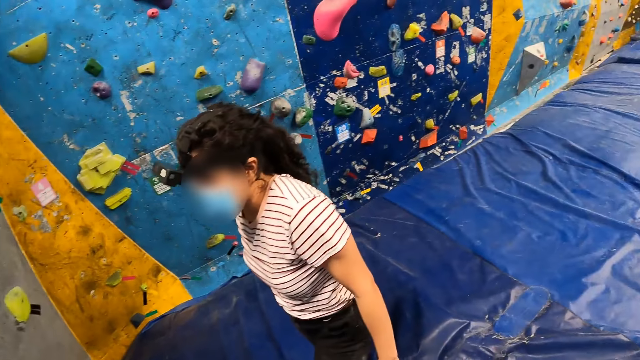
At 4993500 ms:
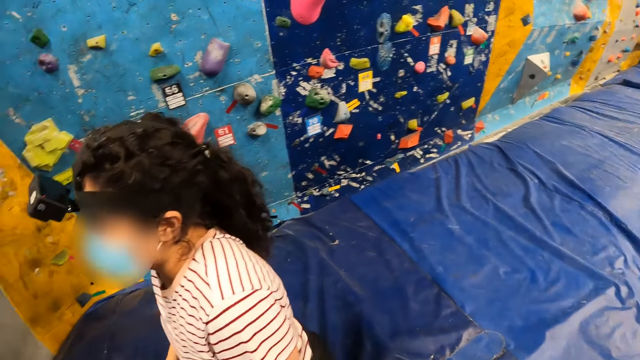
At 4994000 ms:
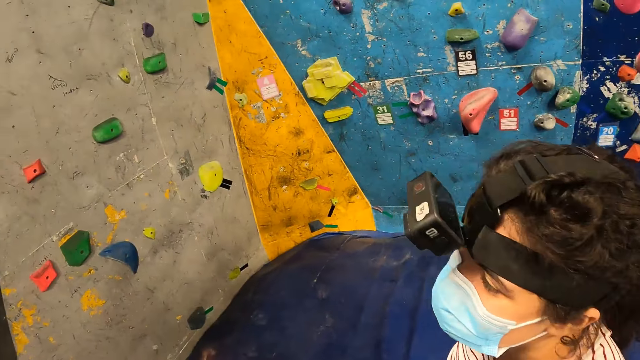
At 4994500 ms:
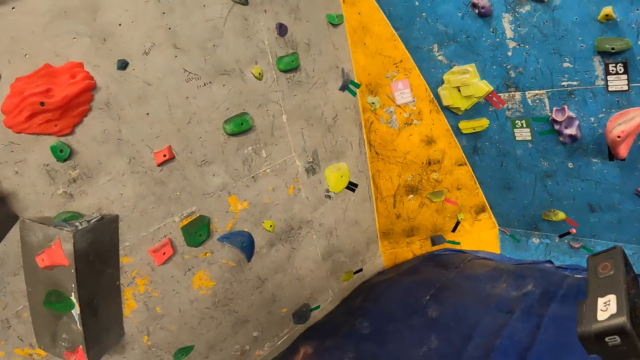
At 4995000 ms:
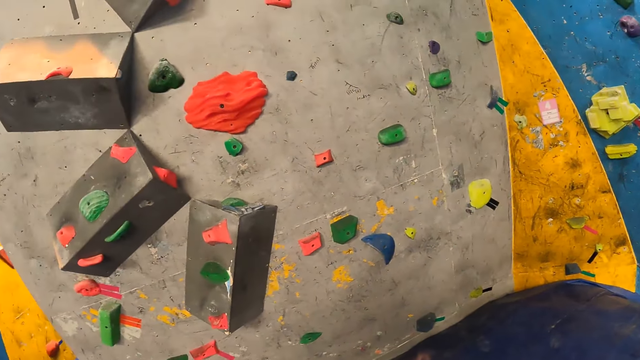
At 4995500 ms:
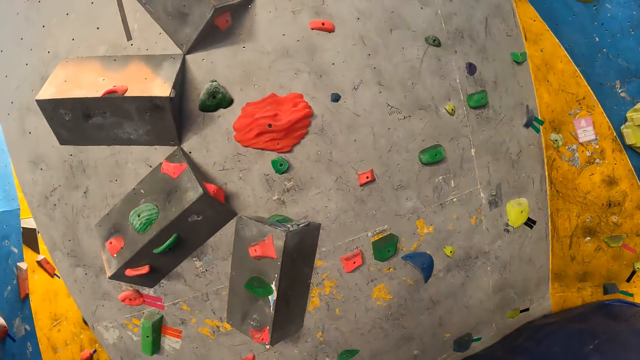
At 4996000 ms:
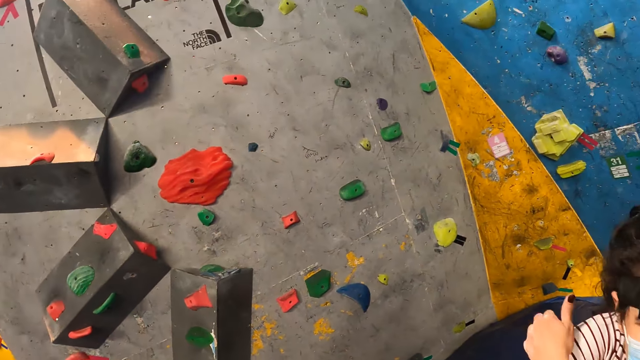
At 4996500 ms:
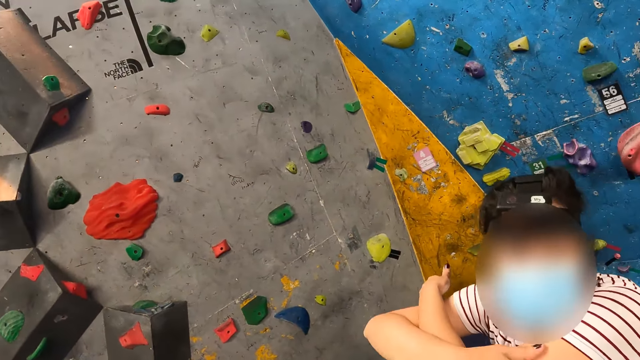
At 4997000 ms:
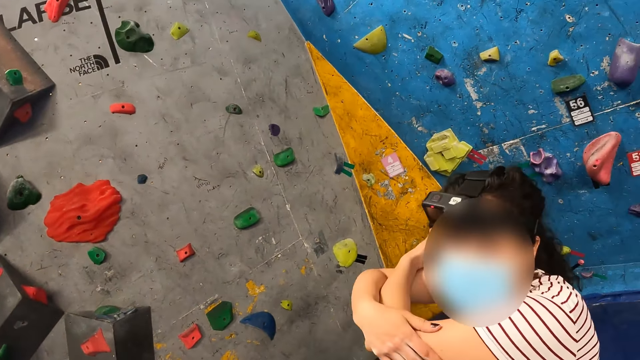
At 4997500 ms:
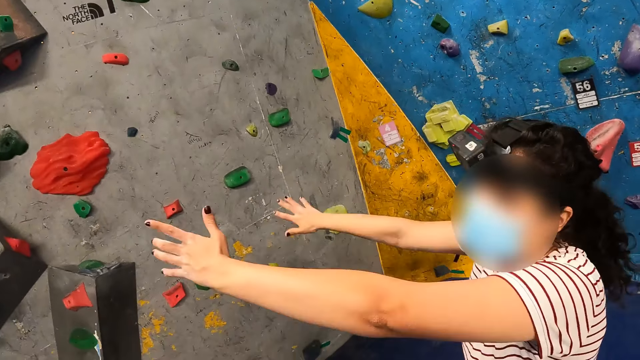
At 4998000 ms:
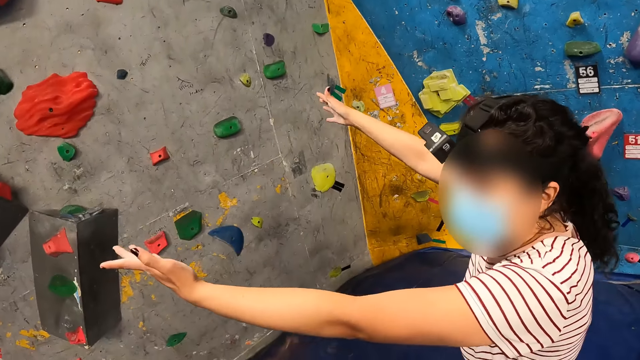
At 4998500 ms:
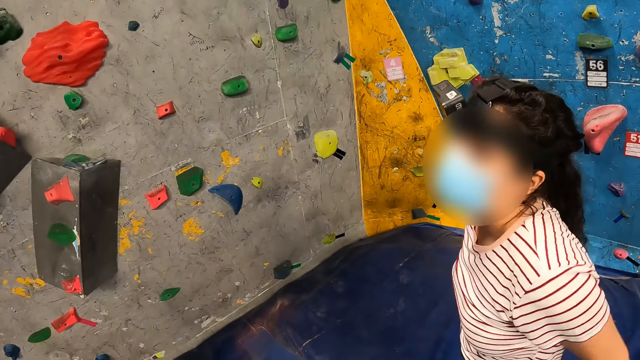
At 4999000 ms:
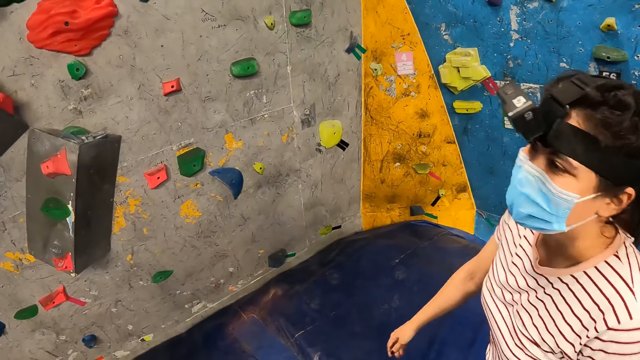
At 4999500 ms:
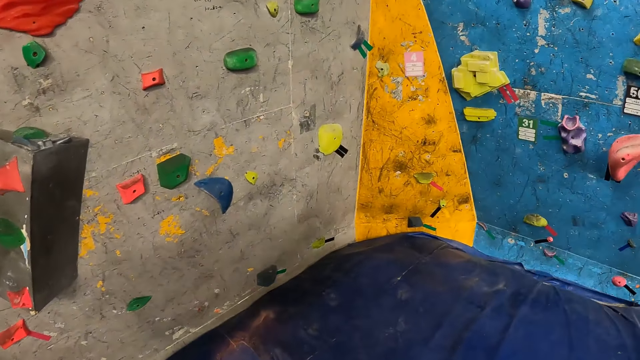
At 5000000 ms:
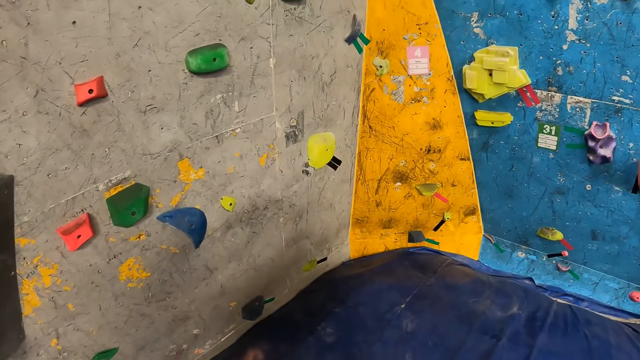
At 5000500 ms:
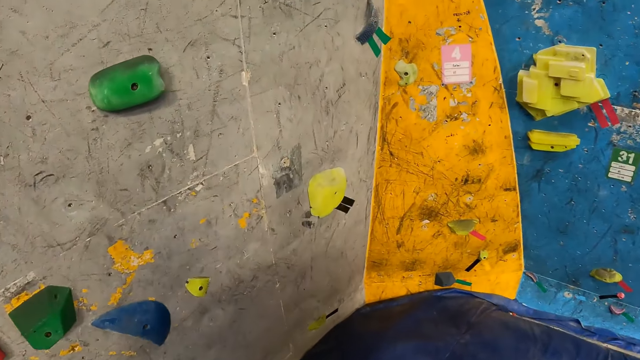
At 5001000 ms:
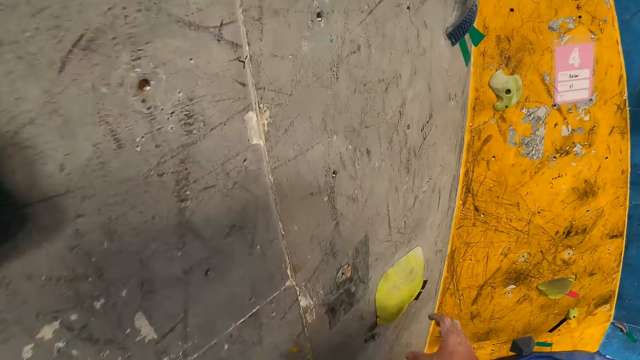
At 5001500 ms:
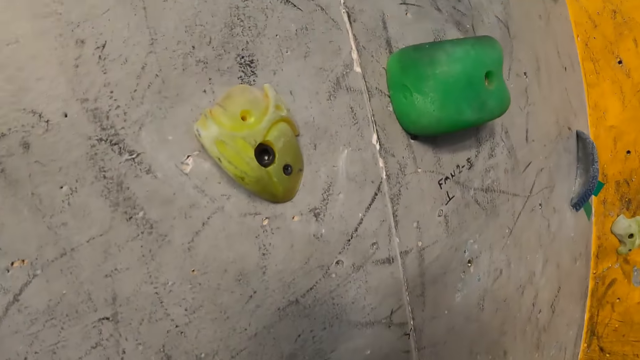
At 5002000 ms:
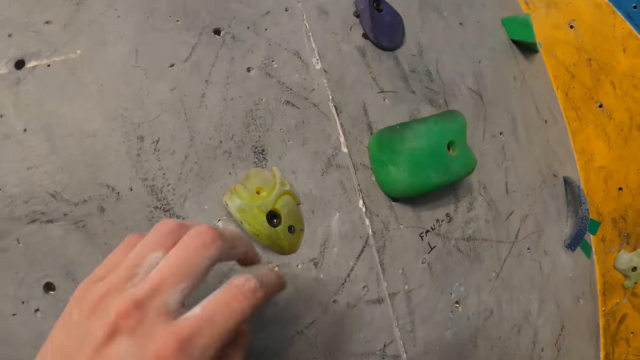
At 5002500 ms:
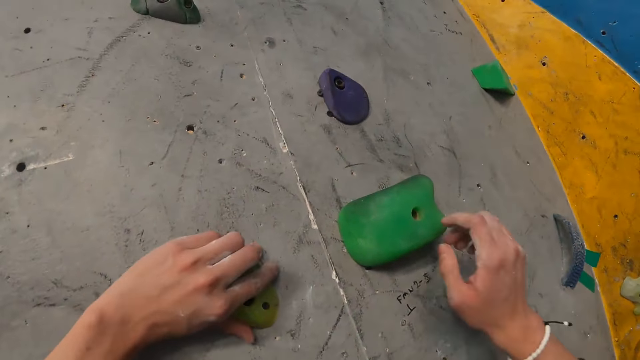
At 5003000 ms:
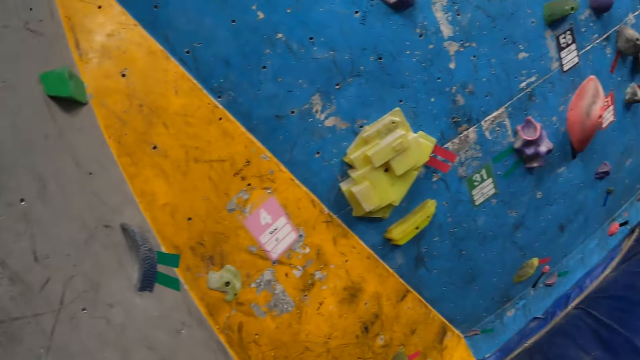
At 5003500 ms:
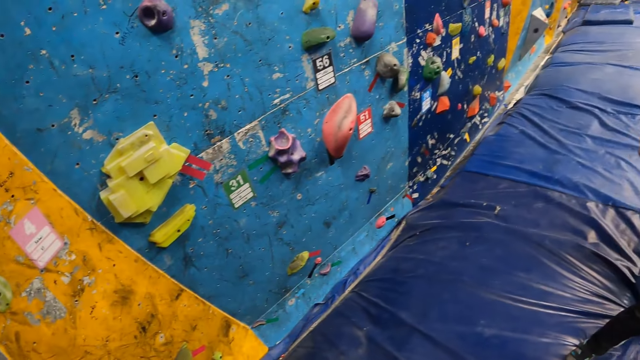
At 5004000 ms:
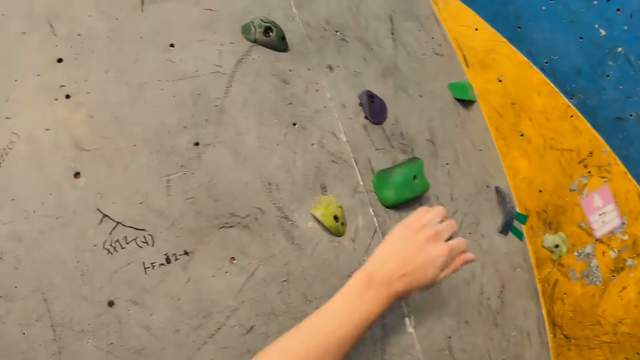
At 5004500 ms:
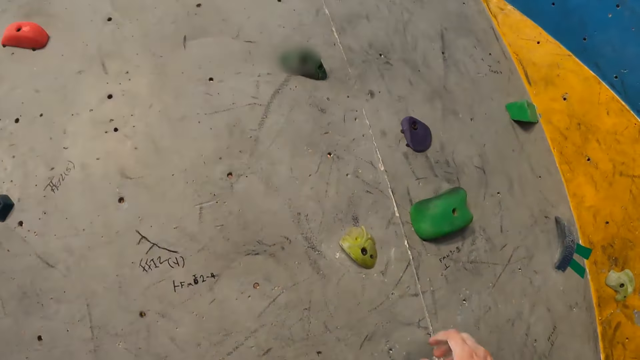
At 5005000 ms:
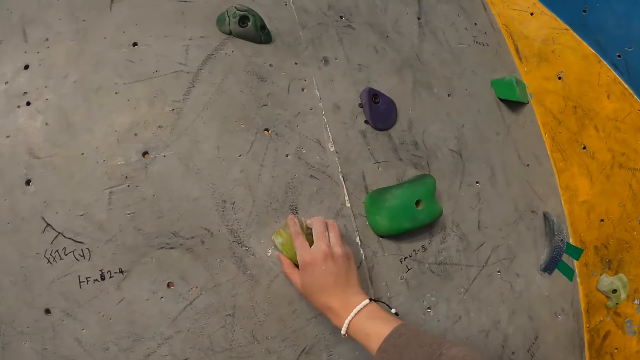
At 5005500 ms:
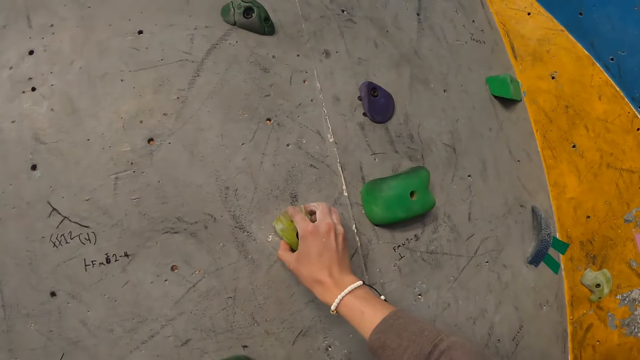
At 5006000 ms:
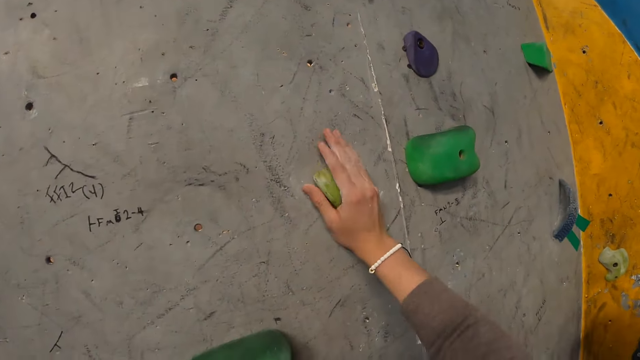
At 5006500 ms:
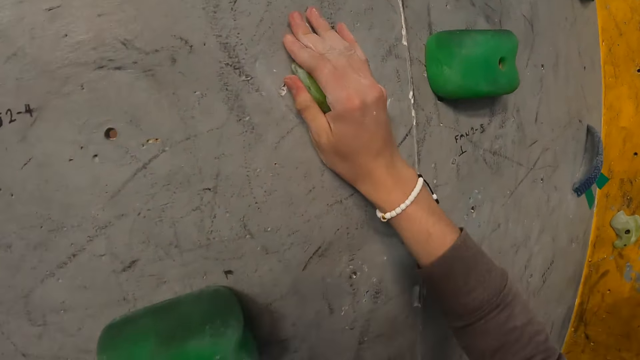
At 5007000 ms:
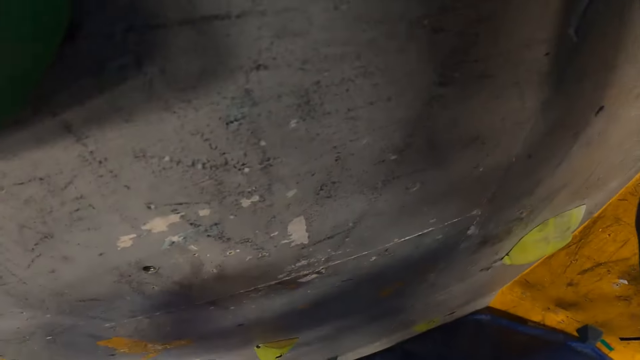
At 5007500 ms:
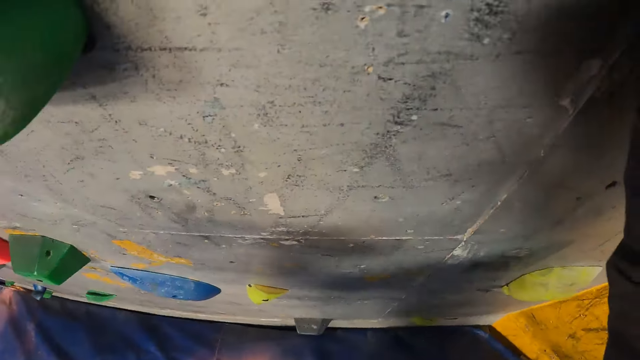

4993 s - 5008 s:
A woman interacts with the camera wearer. The woman stretches the arms. The camera wearer grips a climbing hold on the bouldering wall with her hands. She grips the climbing hold on the bouldering wall with her right hand. She touches the rocks.

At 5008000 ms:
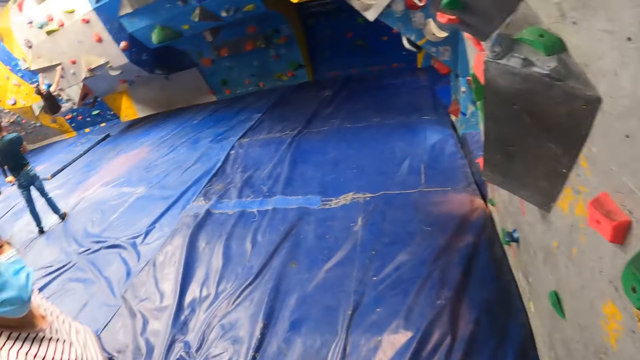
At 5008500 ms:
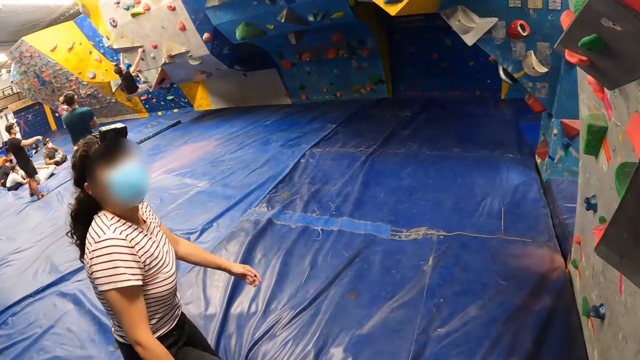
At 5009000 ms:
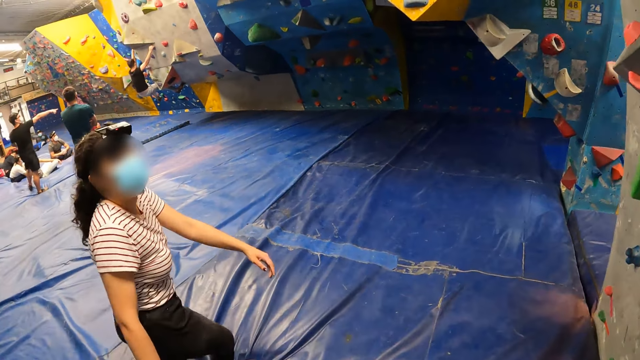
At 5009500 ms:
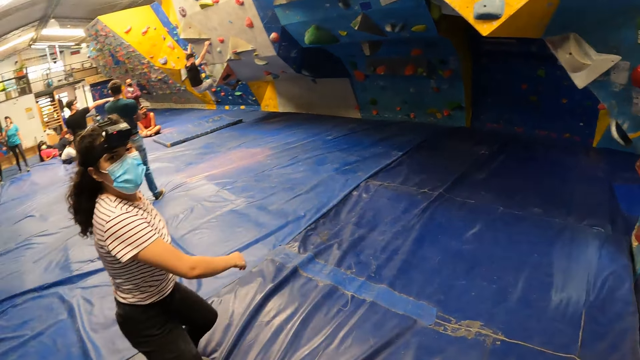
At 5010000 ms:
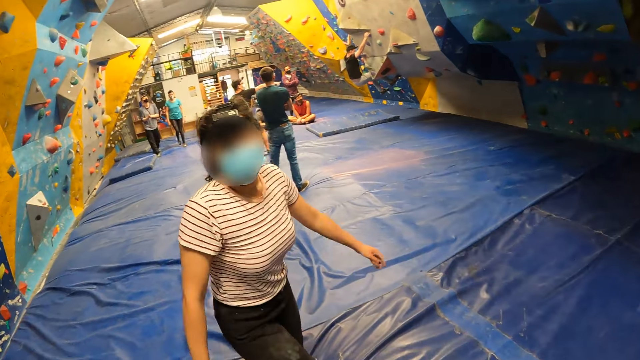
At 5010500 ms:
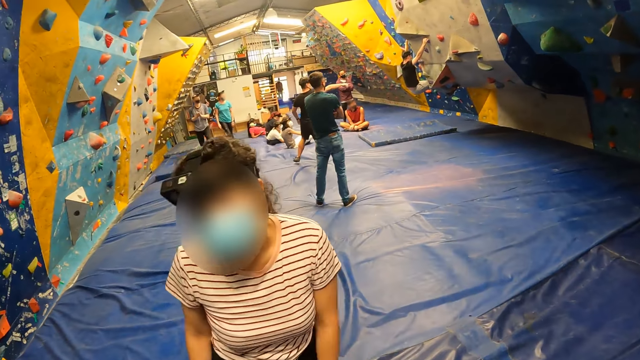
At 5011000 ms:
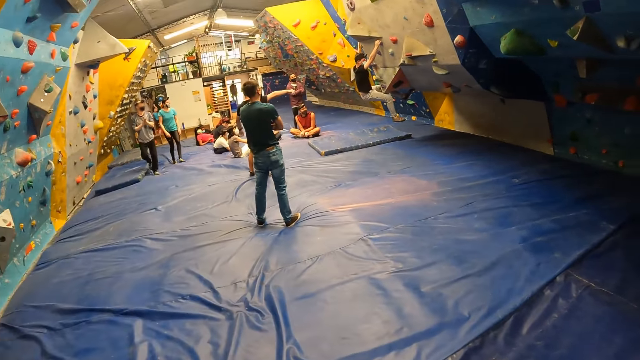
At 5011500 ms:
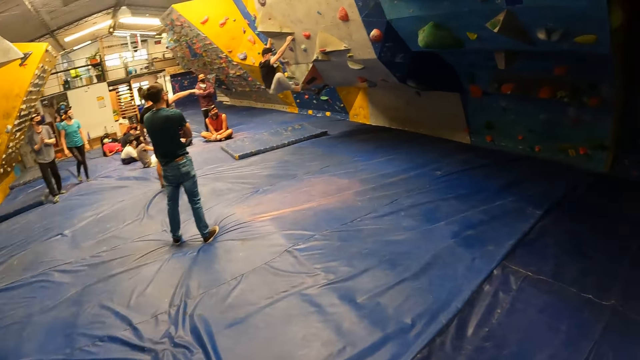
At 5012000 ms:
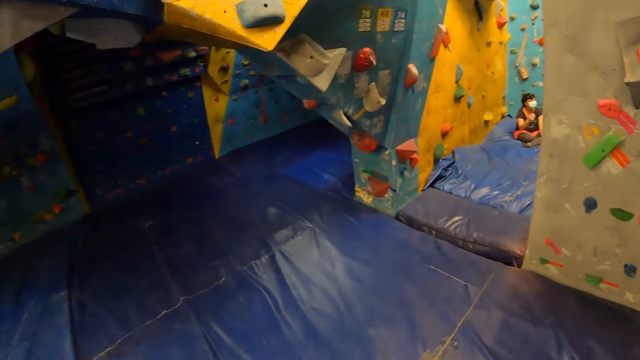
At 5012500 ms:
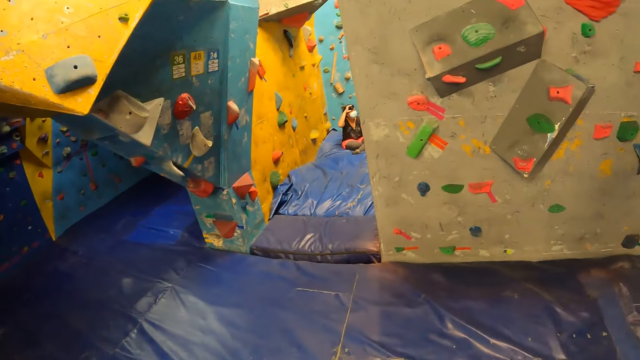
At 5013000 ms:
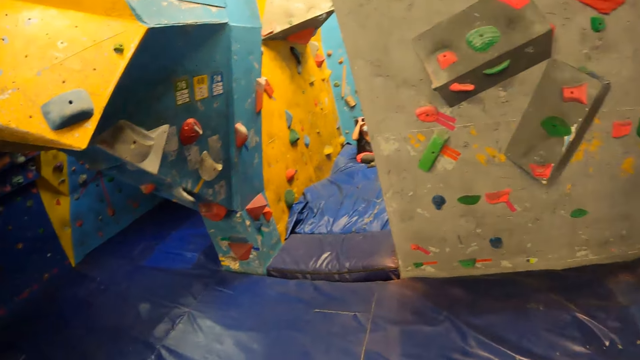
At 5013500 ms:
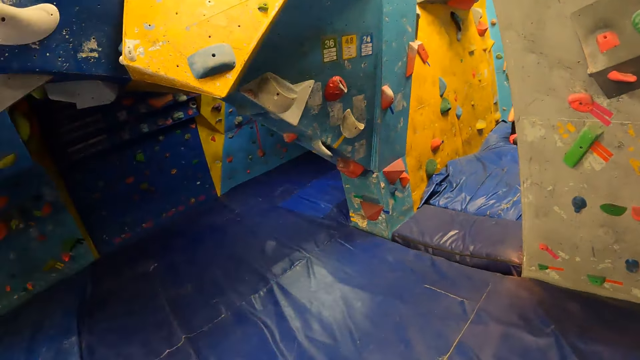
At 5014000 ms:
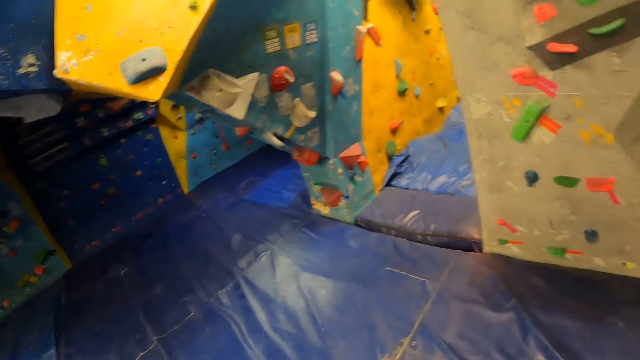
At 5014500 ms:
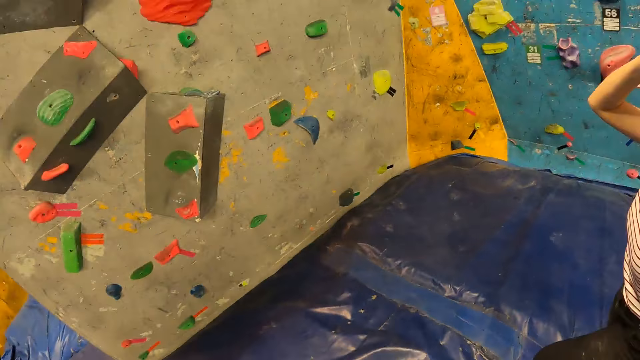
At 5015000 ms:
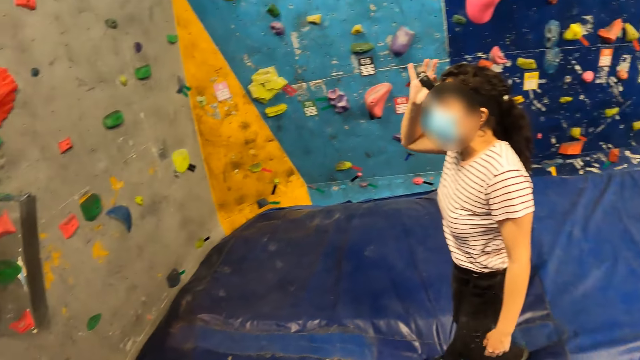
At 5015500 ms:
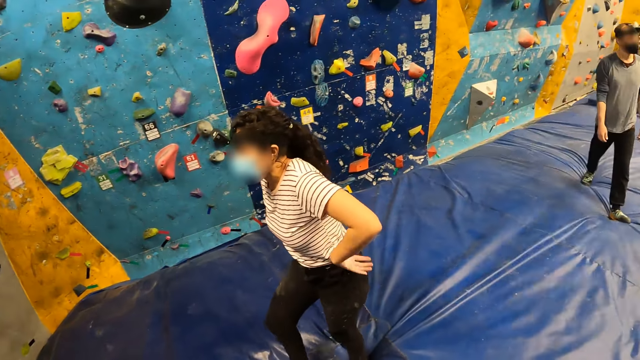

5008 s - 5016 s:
The camera wearer looks around.
